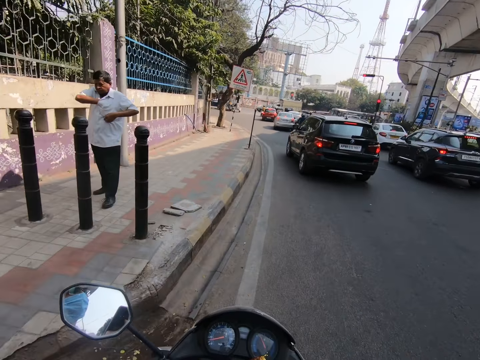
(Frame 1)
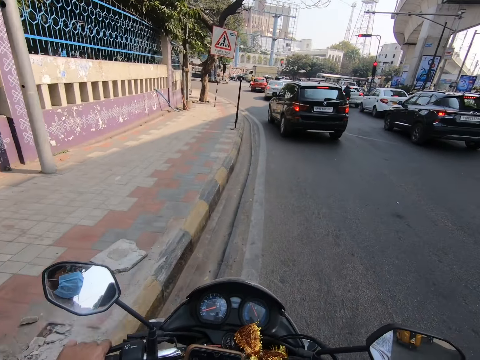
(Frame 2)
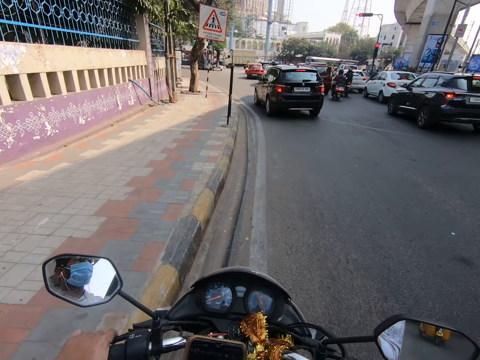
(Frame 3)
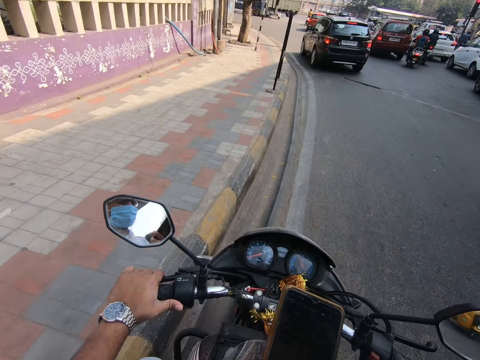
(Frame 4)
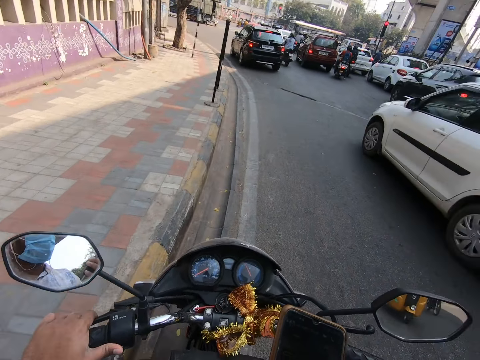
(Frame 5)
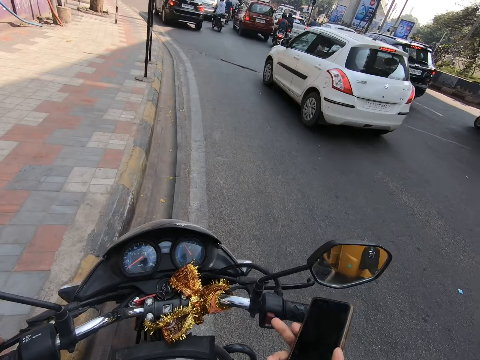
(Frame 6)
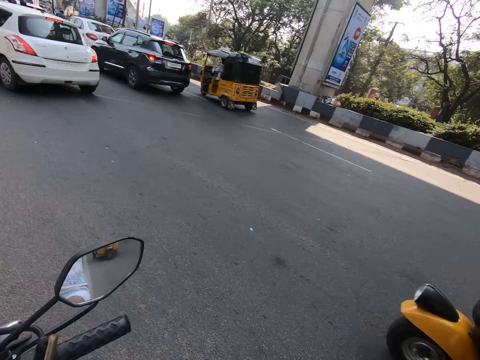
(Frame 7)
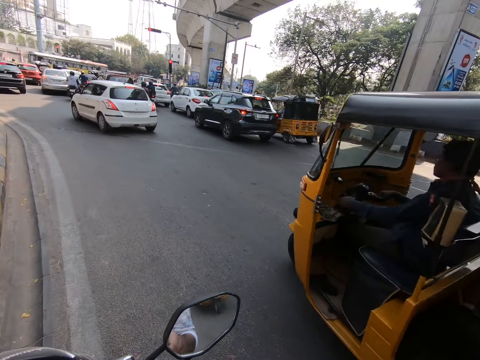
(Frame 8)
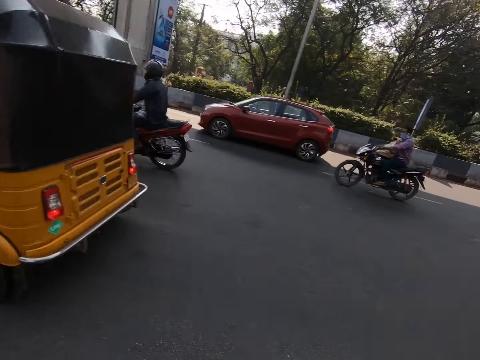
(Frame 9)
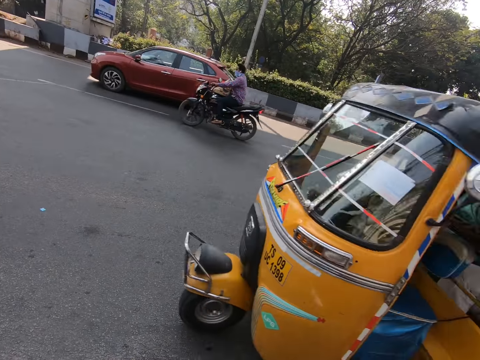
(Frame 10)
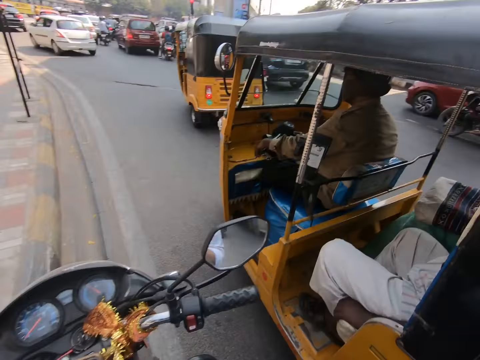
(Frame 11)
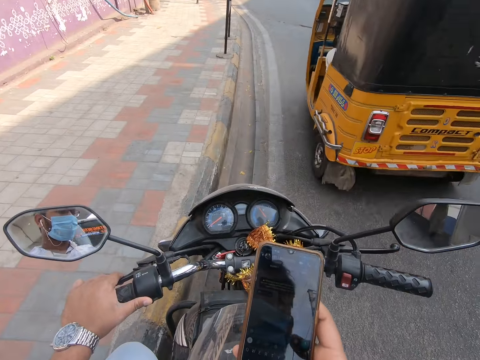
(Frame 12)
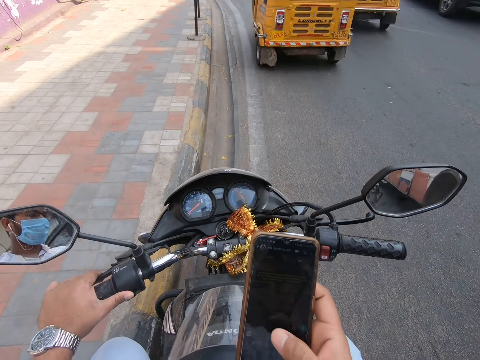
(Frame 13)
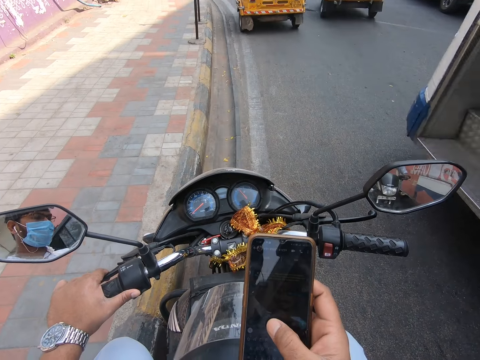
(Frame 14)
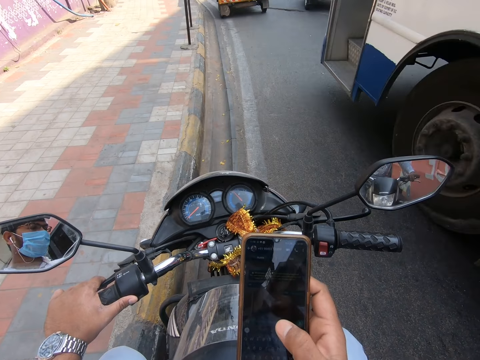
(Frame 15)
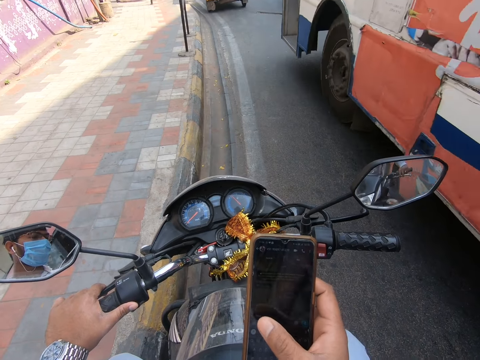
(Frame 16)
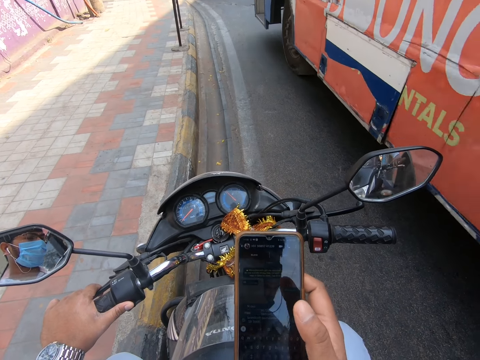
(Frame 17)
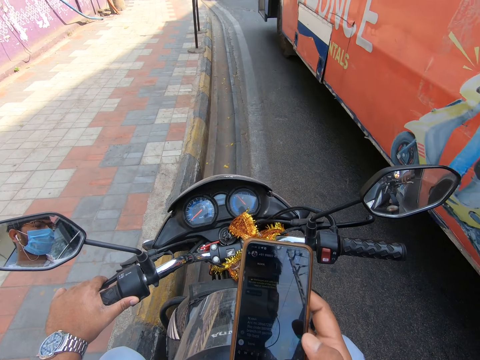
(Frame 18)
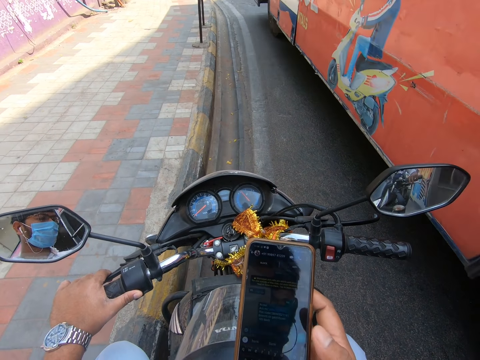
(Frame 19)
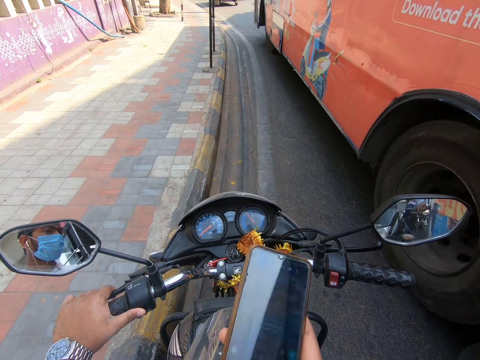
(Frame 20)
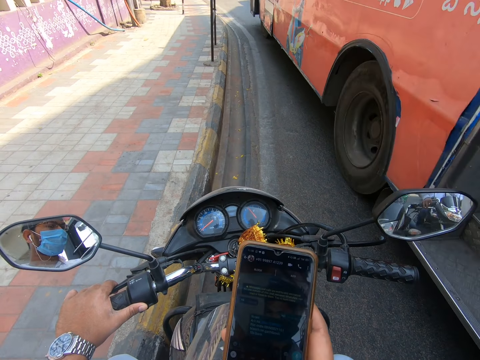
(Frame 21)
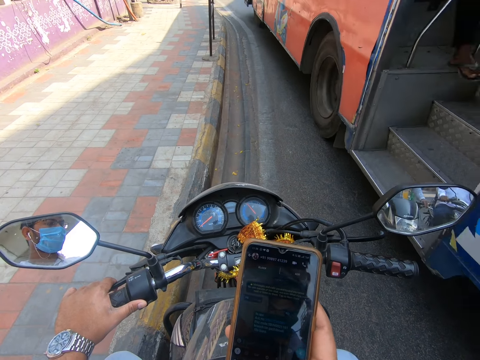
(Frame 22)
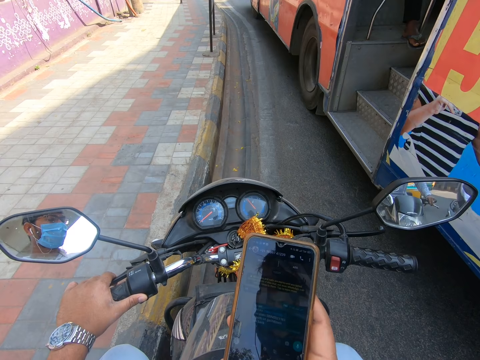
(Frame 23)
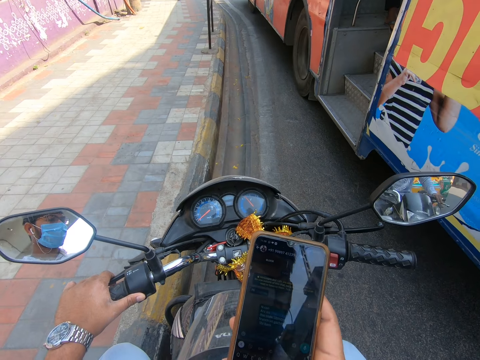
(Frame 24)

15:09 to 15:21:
The camera wearer drives past a man. A white car drives past the camera wearer. The camera wearer views the road. Some tricycles drive past the camera wearer. The camera wearer operates the phone. A bus drives past the camera wearer.

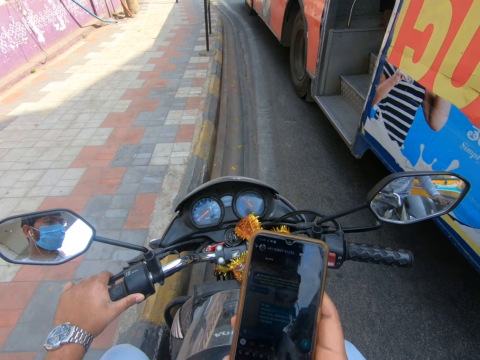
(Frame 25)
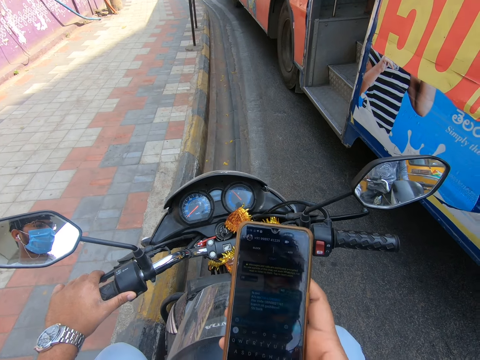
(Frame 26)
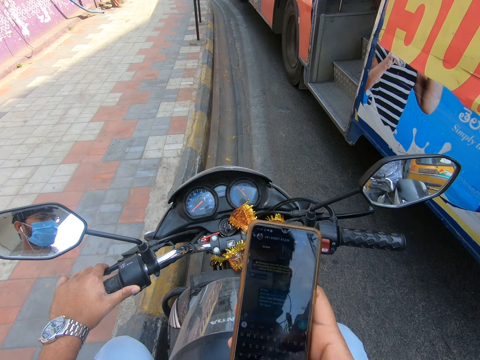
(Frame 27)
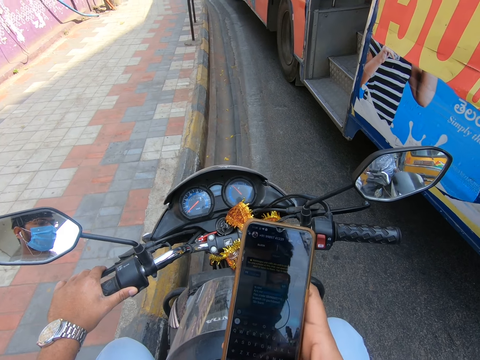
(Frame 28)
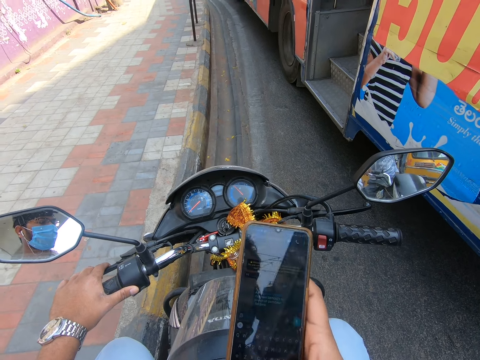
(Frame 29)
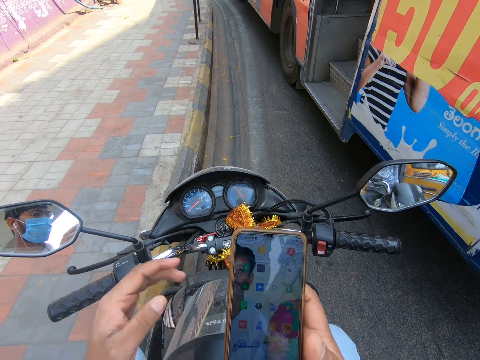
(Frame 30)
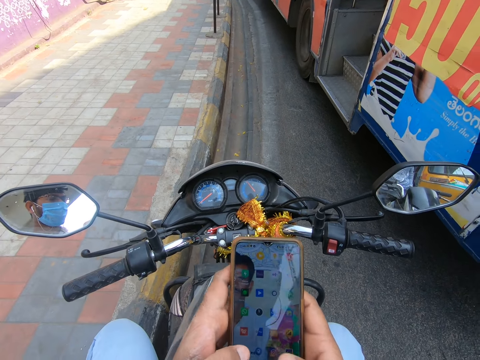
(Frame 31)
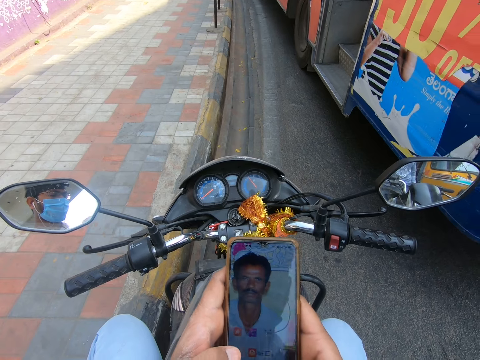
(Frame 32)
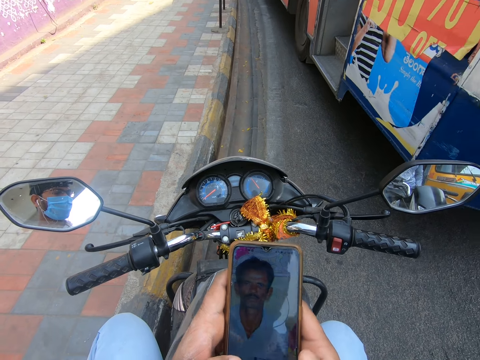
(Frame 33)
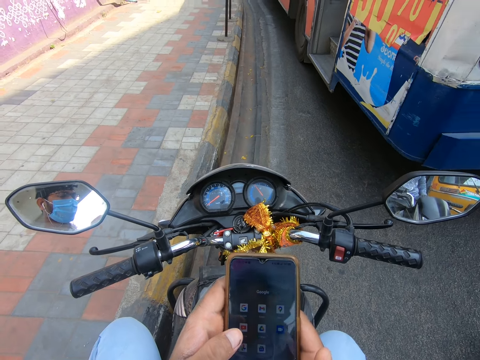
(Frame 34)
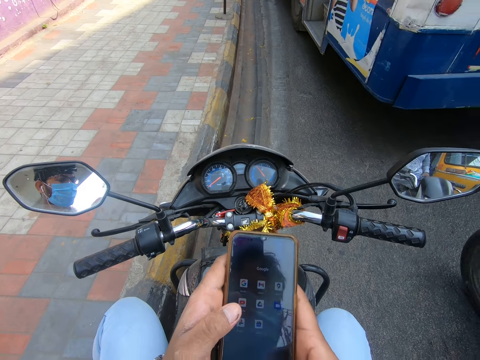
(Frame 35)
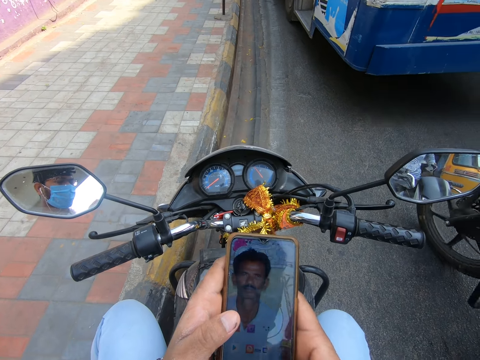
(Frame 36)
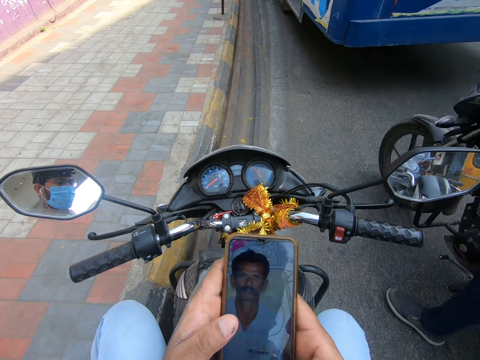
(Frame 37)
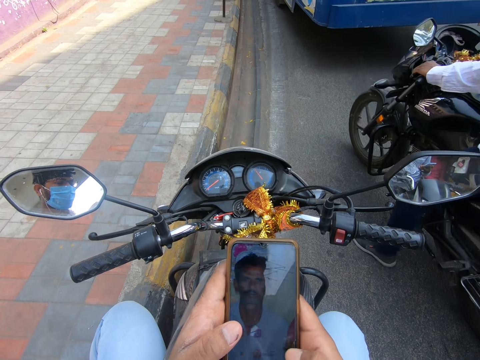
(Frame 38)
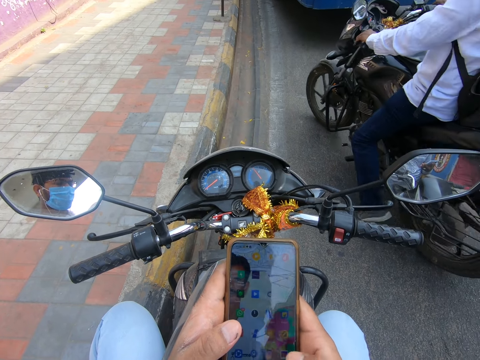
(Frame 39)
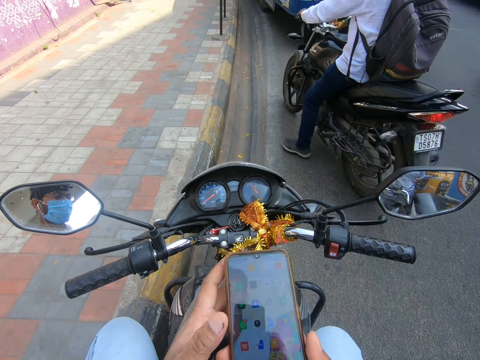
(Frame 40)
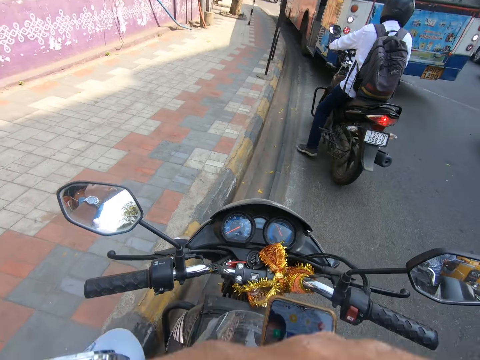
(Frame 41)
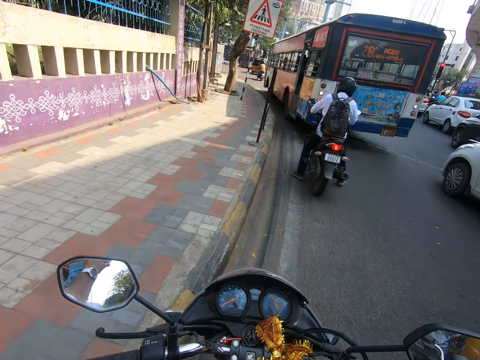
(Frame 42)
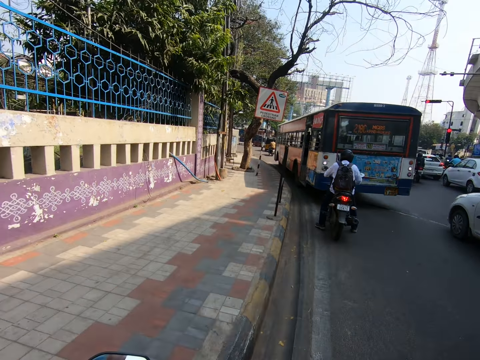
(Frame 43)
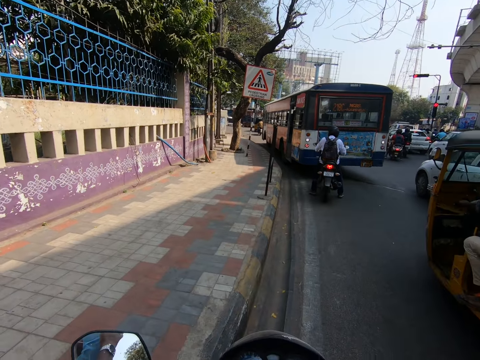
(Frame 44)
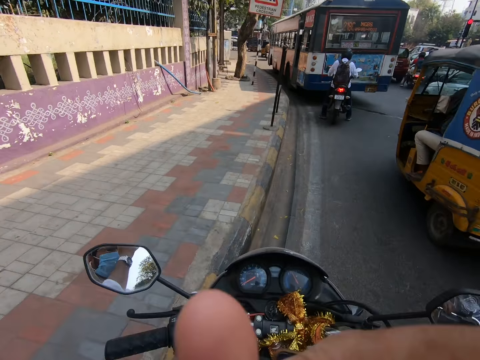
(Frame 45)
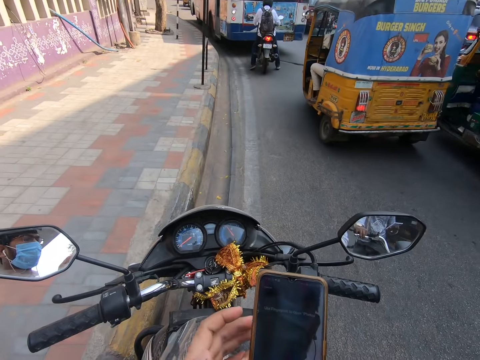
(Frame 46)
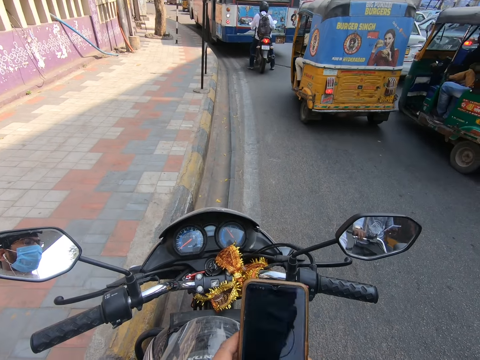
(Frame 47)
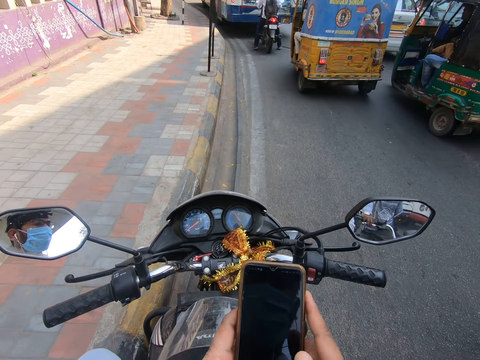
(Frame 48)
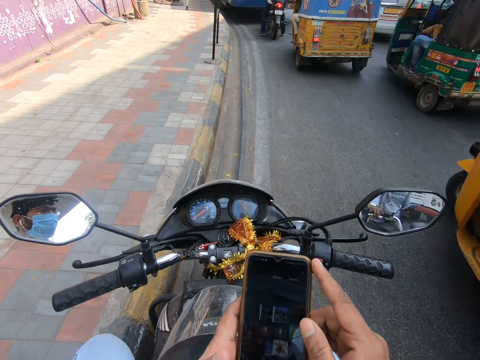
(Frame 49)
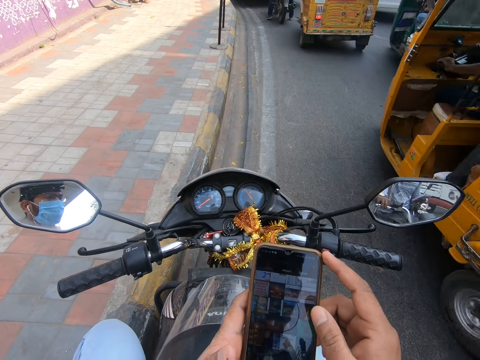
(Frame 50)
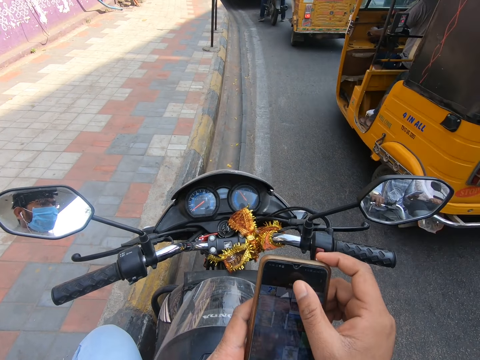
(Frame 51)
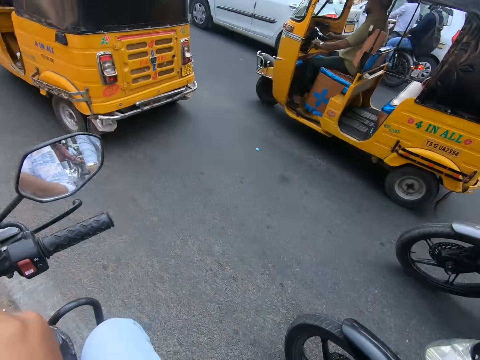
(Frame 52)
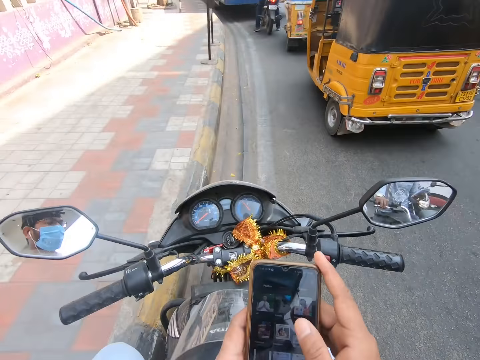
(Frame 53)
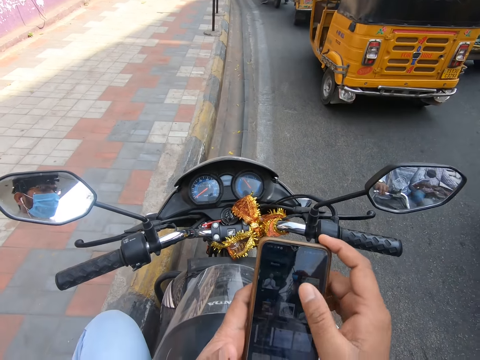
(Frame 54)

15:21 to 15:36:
The camera wearer operates the phone with his hands. A motorcycle drives past the camera wearer. The camera wearer holds the phone with his right hand. He lifts a hand. Some tricycles drive past the camera wearer. The camera wearer adjusts his hand. He operates the phone with his hands. A motorcycle drives past the camera wearer.
